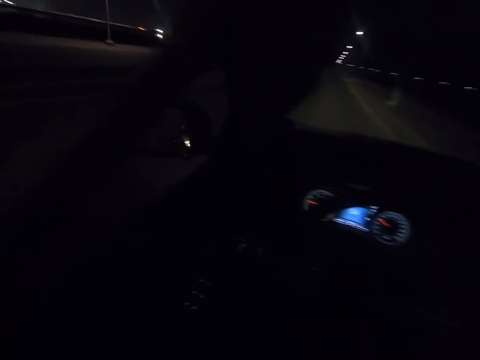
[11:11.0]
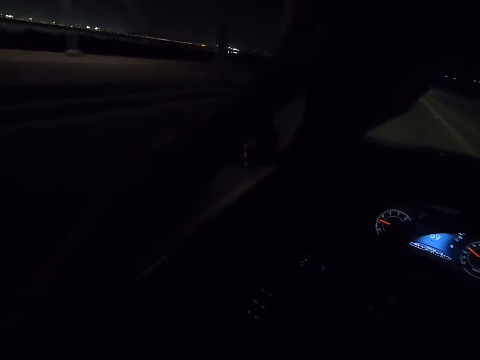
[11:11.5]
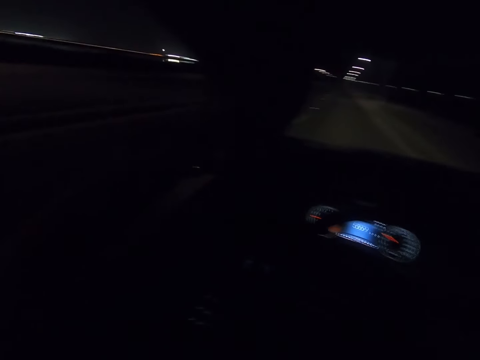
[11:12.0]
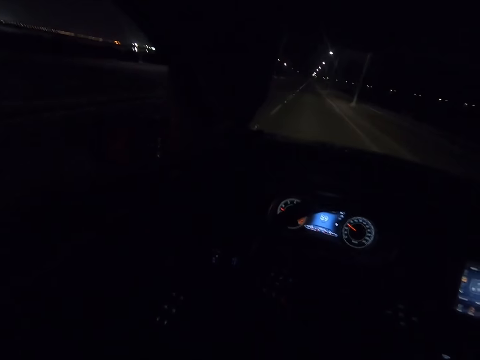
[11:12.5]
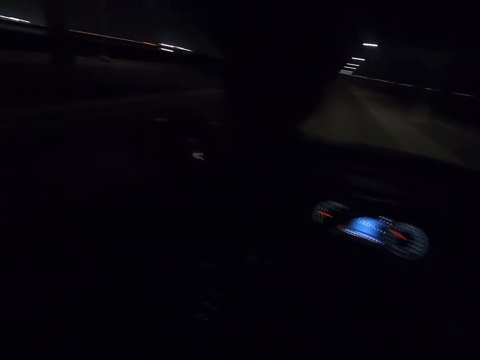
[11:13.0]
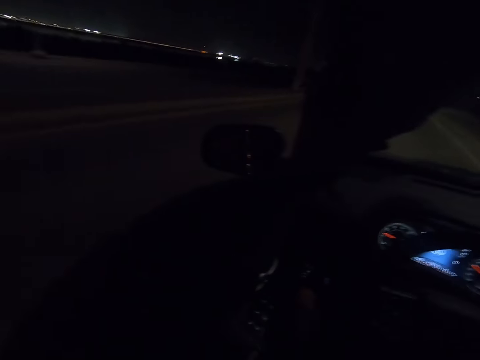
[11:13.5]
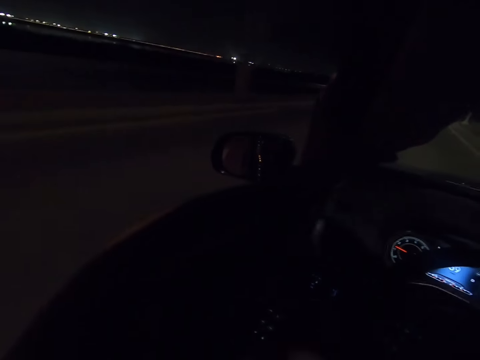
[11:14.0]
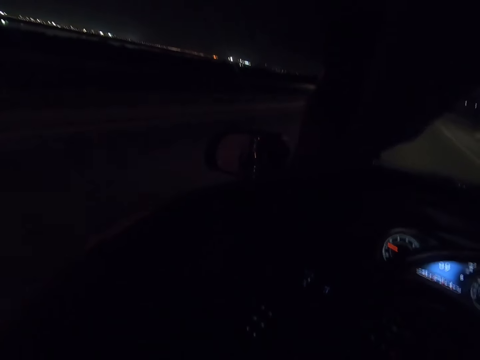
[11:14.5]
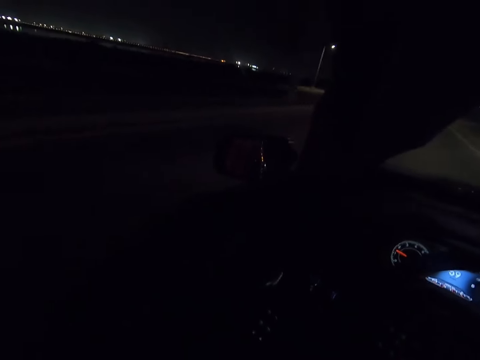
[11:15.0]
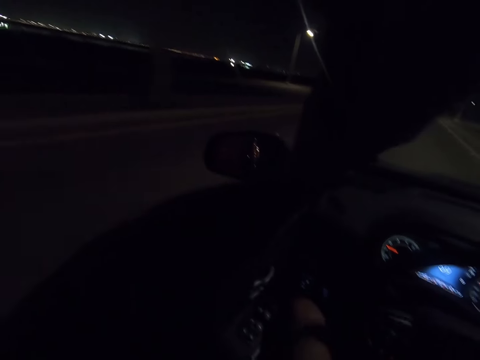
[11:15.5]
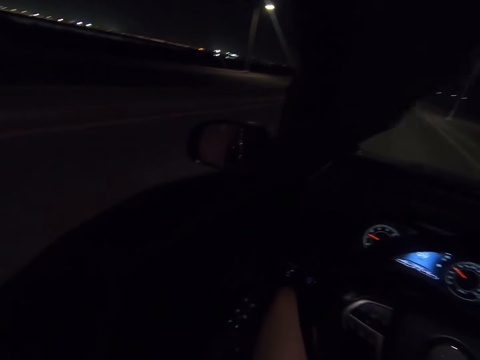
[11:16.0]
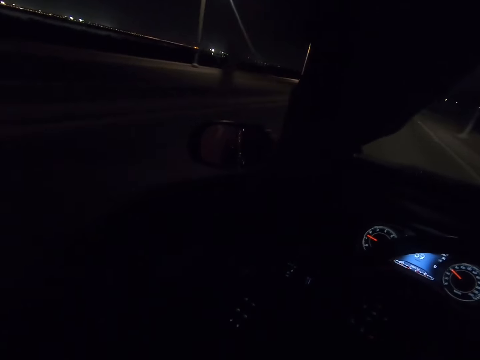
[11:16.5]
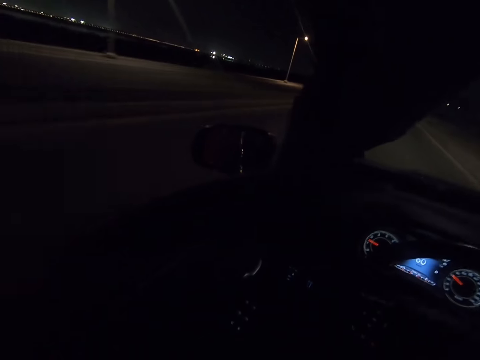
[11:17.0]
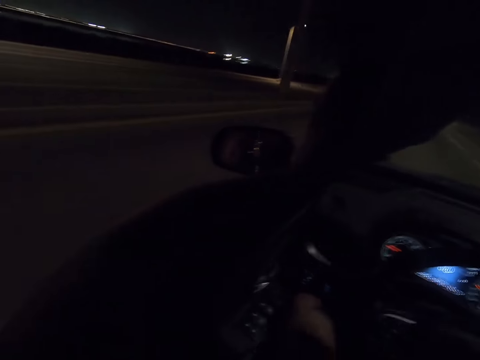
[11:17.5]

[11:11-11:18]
The camera wearer removes a hand from the car window.

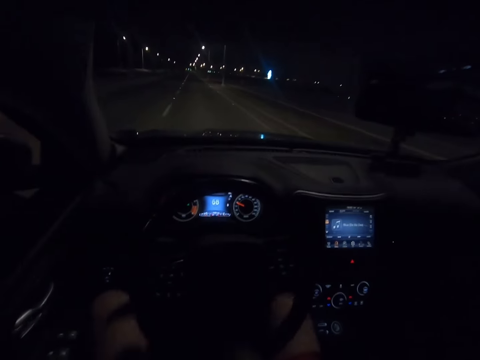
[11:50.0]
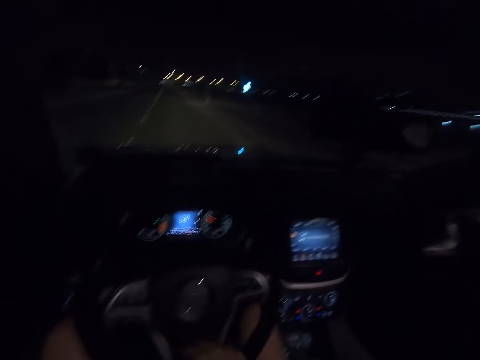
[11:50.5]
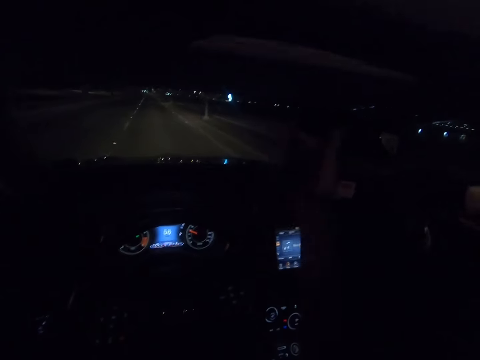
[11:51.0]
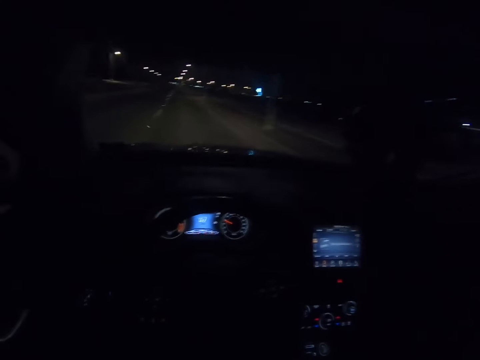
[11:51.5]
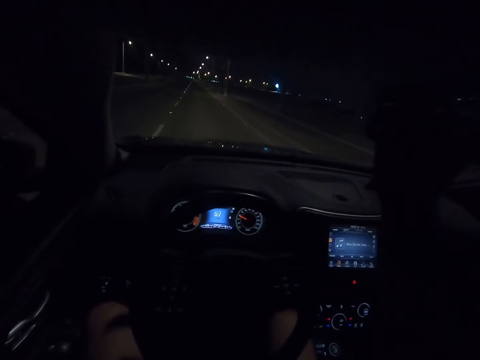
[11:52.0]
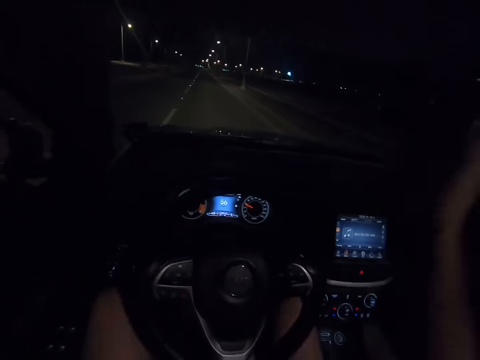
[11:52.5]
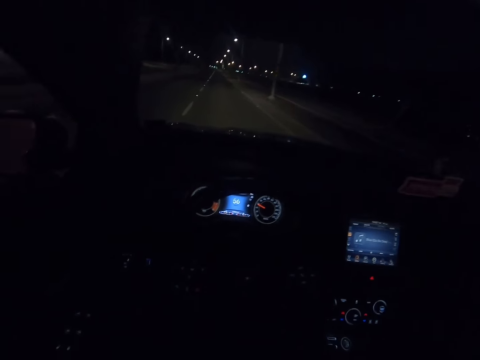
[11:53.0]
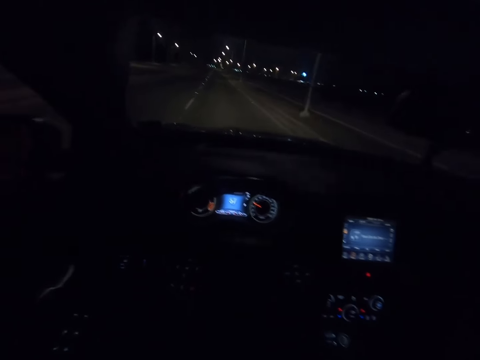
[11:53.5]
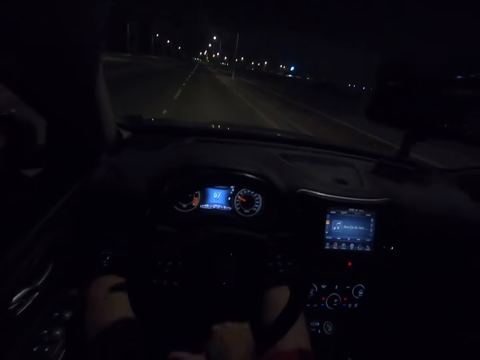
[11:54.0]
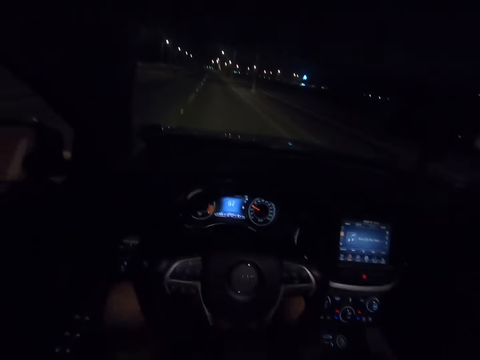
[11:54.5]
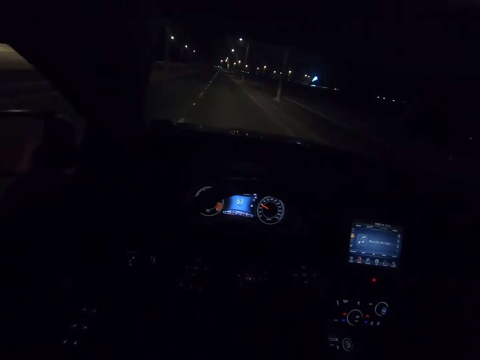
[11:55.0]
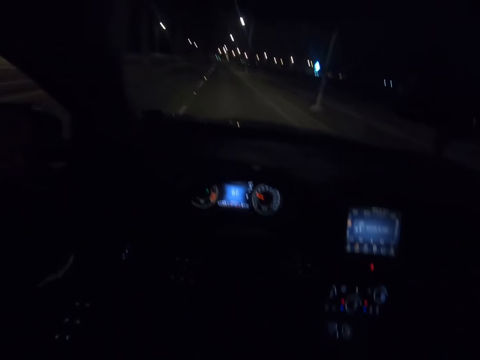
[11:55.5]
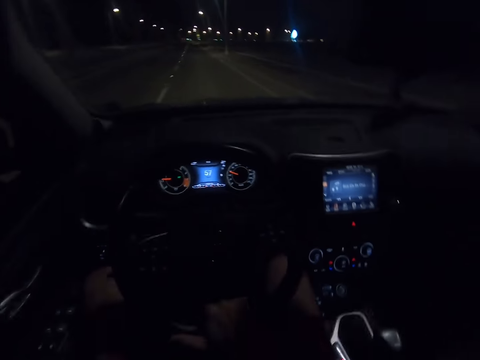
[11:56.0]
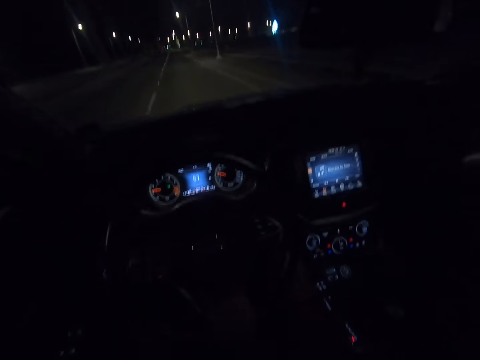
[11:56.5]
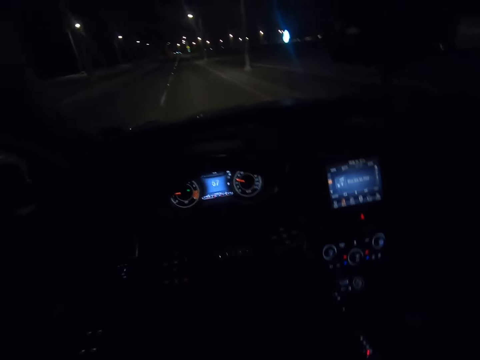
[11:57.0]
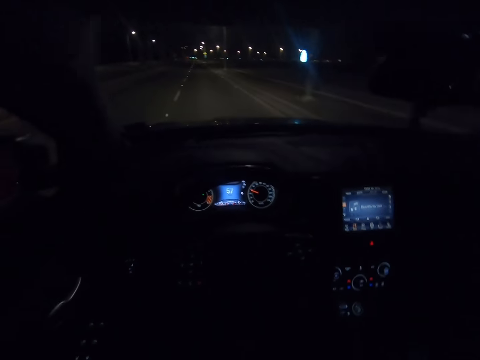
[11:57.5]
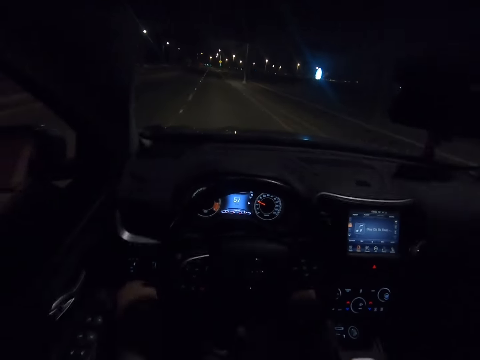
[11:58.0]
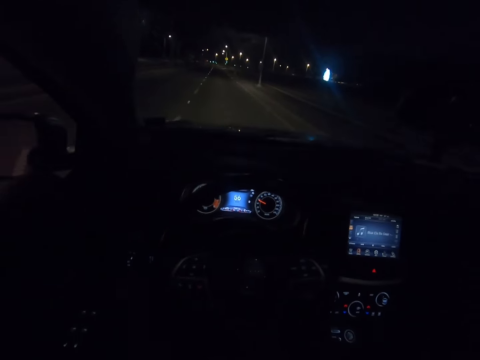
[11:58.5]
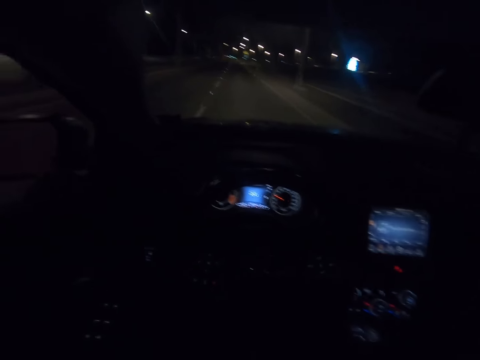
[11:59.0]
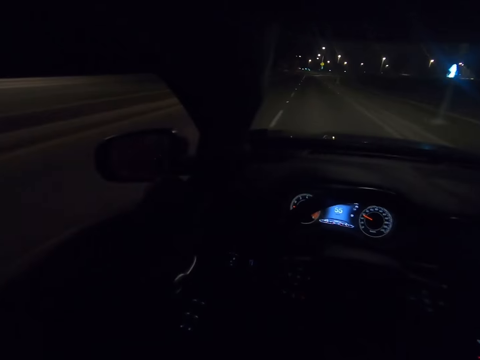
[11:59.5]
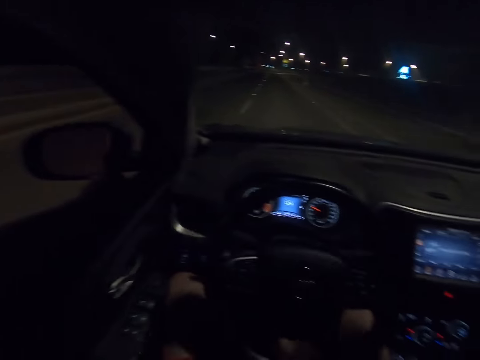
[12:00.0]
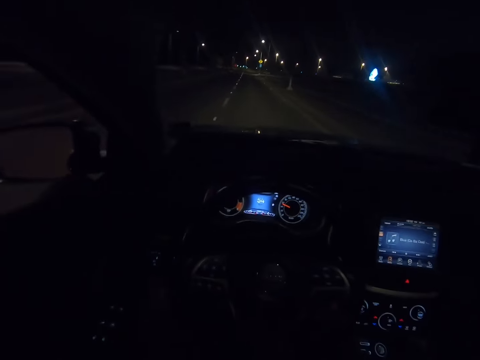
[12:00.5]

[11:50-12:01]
The camera wearer checks the rear view mirror. They adjust something with a hand. They drive with a hand at the lower side of the steering. They place a hand on the steering wheel. They adjust something with a hand.

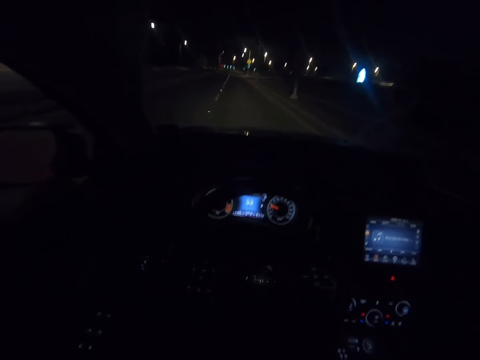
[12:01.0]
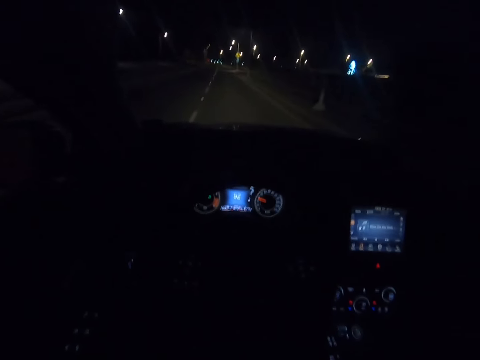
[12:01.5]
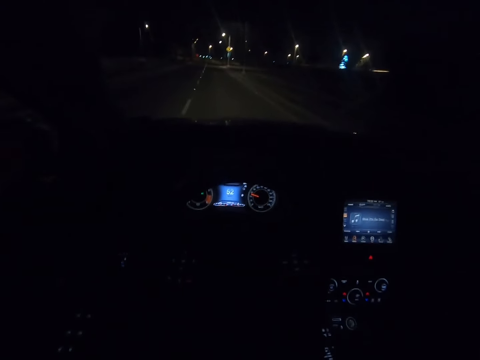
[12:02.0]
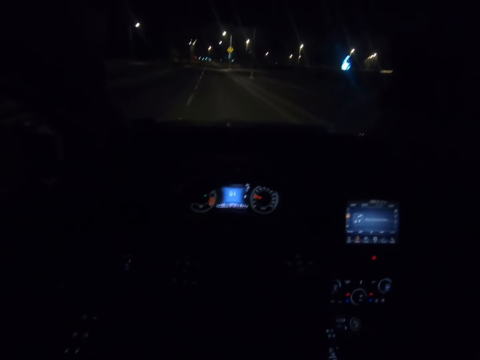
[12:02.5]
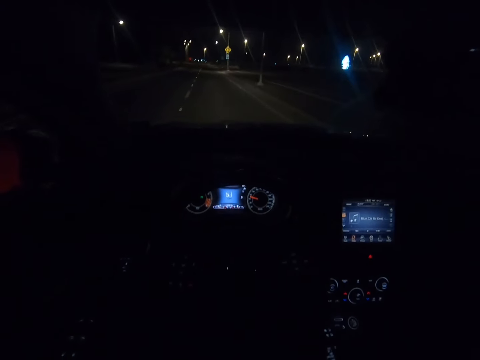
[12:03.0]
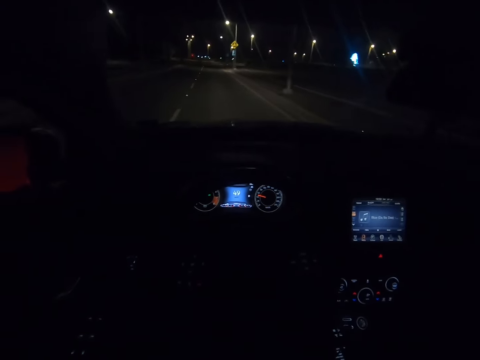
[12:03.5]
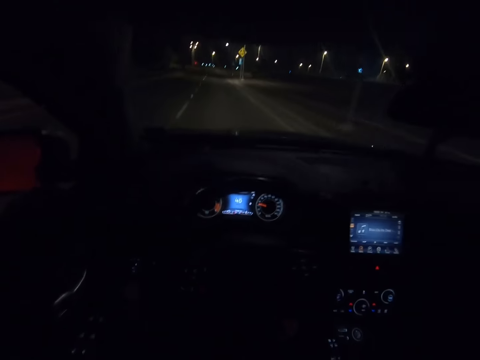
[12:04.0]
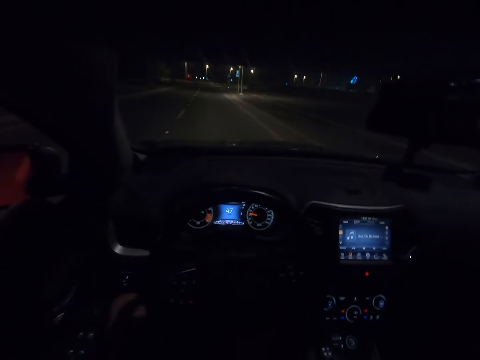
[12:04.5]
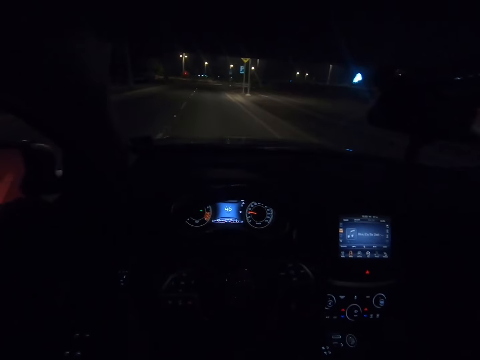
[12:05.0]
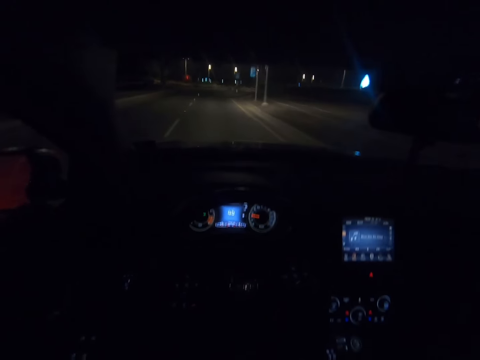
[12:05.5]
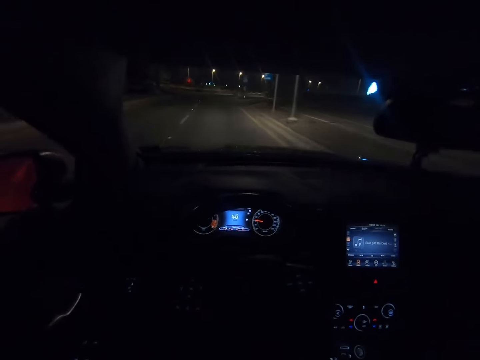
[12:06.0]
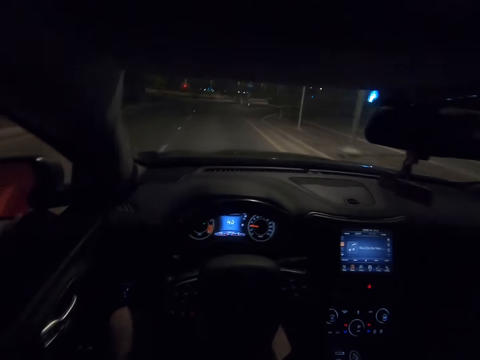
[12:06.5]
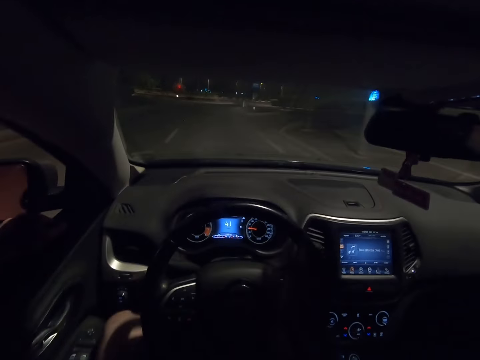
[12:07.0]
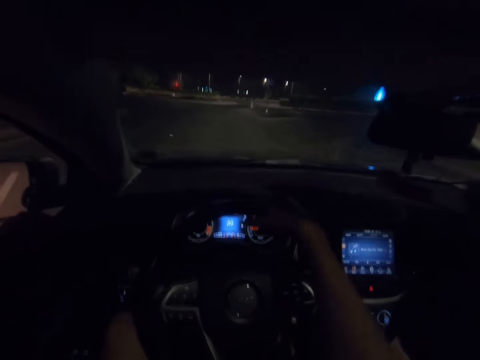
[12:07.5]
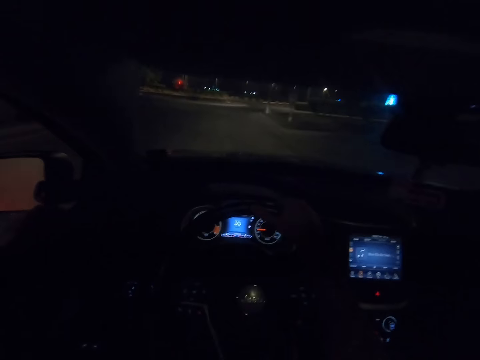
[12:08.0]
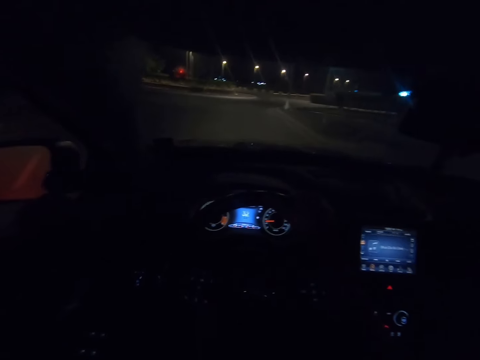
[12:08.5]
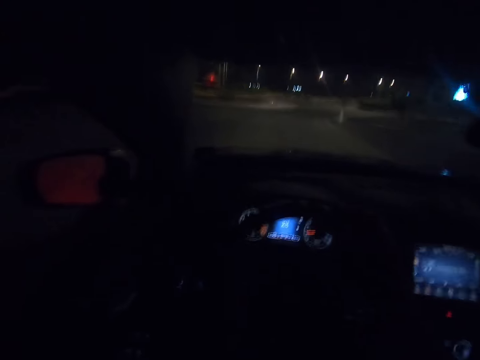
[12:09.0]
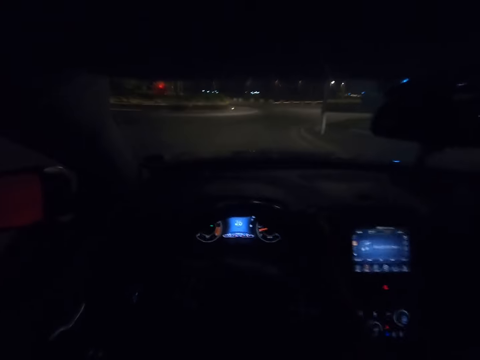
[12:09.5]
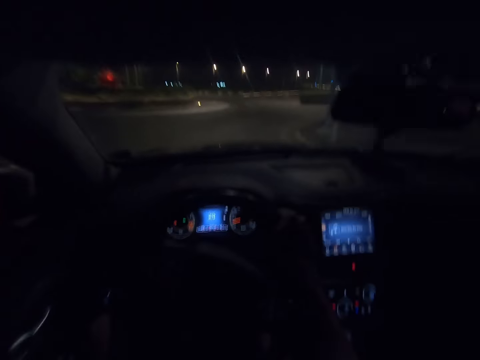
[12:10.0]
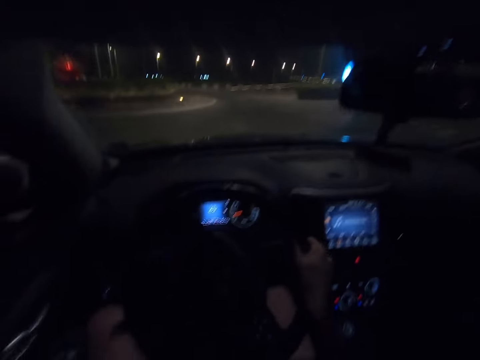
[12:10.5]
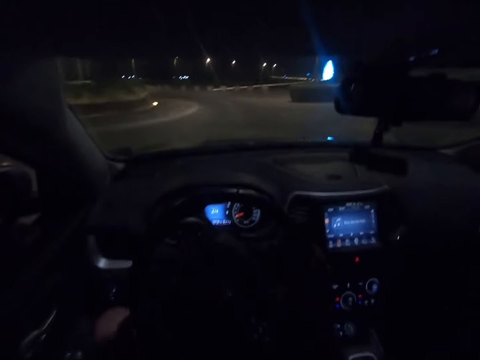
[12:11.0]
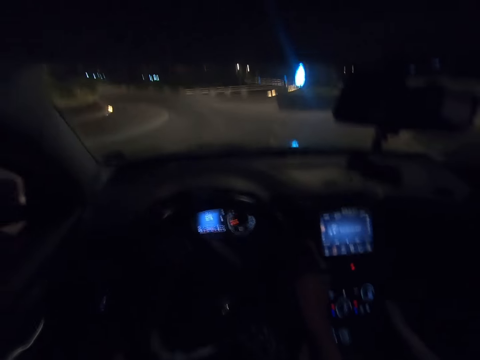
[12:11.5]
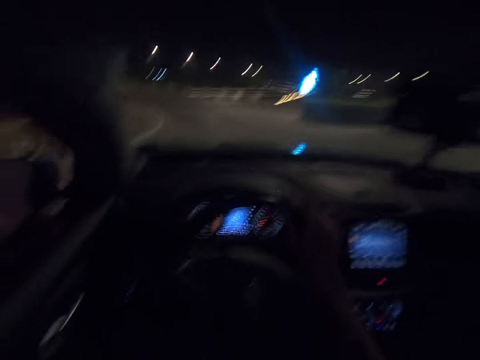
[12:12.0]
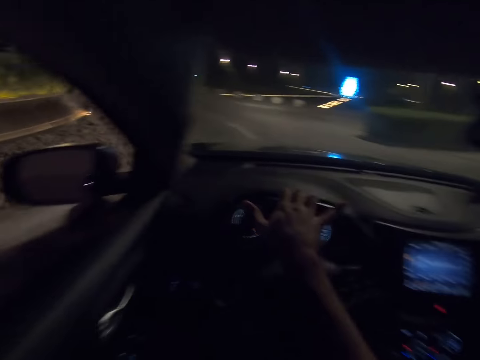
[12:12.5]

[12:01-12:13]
The camera wearer drives with the right hand at the upper side of the steering. They place a hand on the steering wheel.
